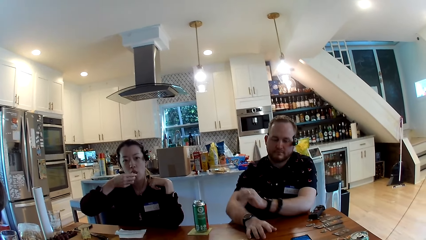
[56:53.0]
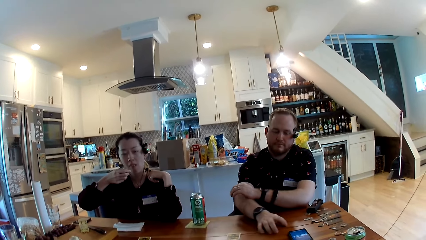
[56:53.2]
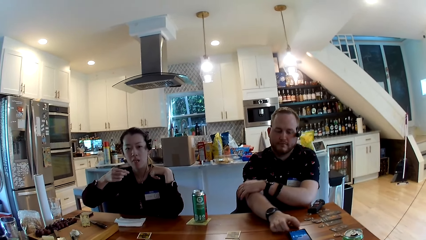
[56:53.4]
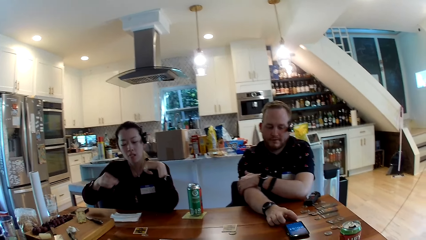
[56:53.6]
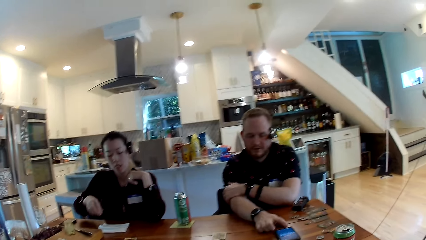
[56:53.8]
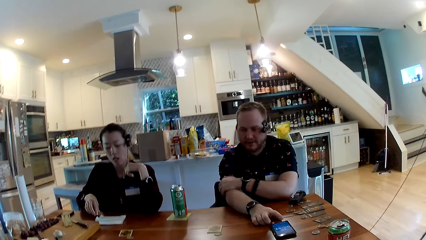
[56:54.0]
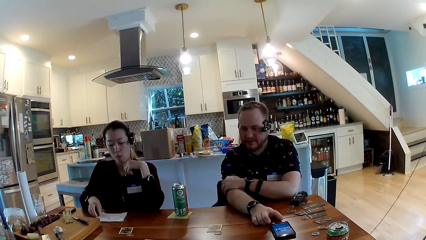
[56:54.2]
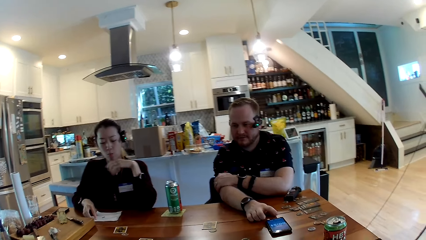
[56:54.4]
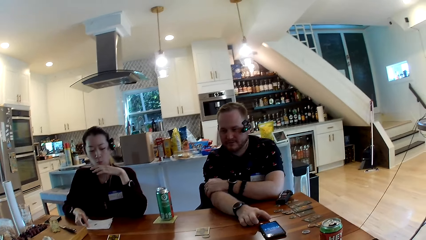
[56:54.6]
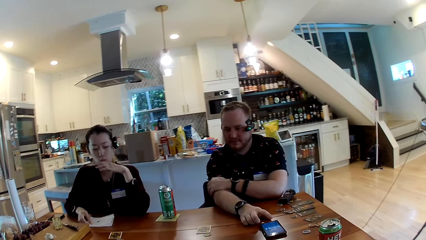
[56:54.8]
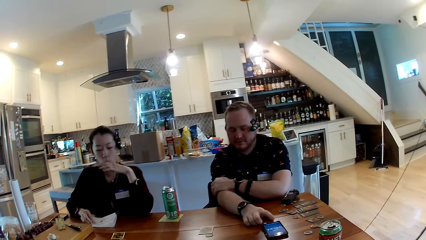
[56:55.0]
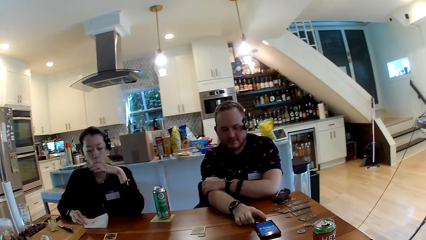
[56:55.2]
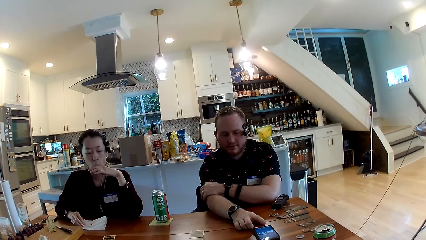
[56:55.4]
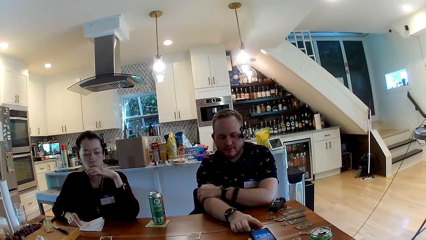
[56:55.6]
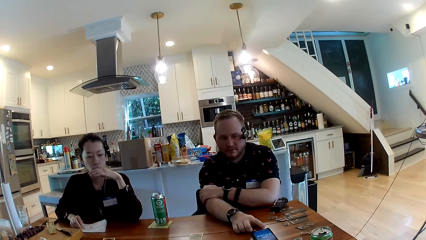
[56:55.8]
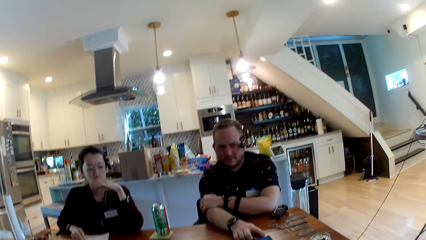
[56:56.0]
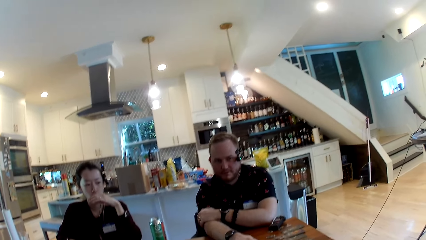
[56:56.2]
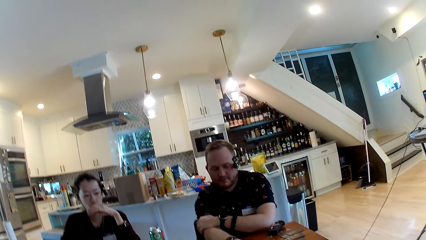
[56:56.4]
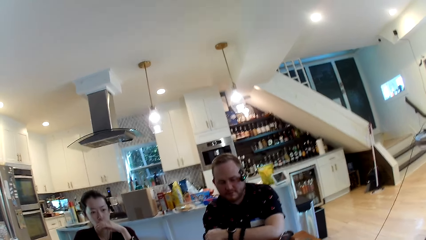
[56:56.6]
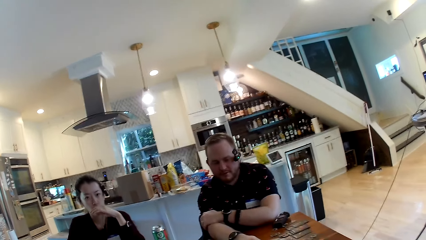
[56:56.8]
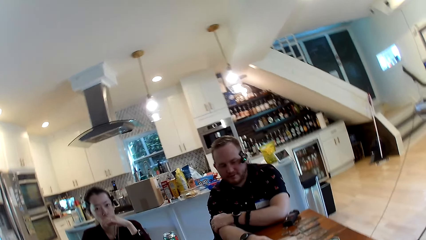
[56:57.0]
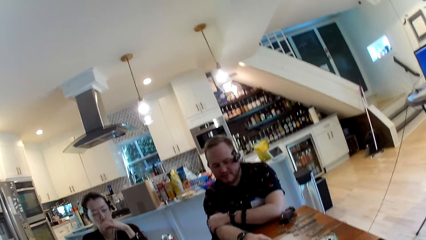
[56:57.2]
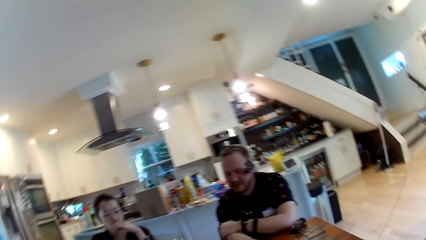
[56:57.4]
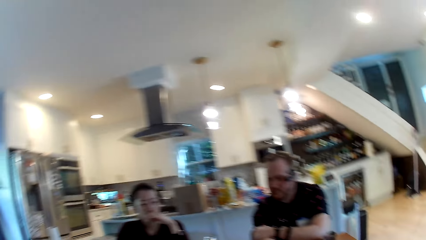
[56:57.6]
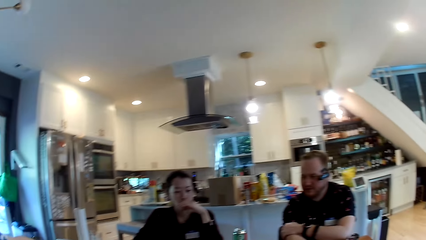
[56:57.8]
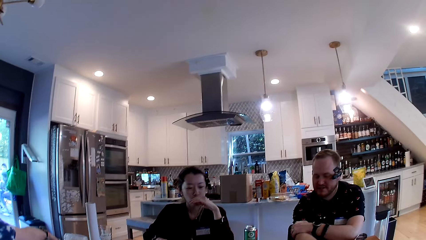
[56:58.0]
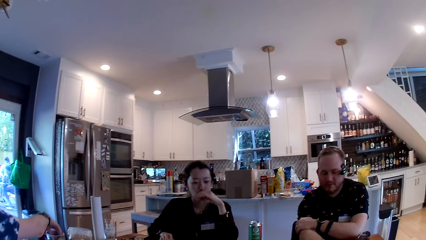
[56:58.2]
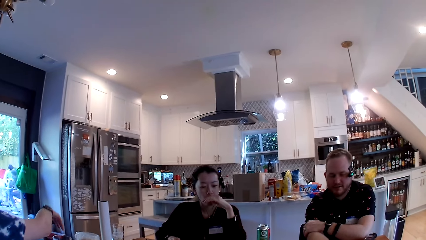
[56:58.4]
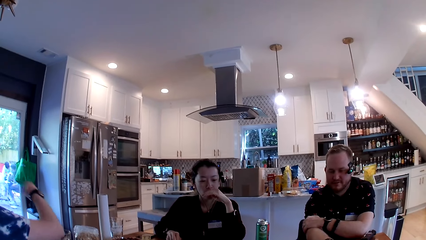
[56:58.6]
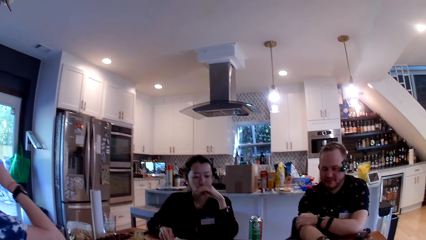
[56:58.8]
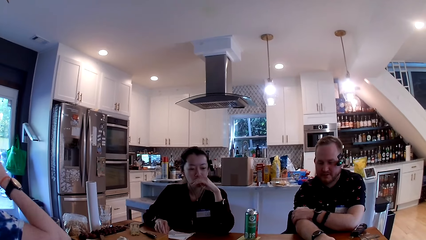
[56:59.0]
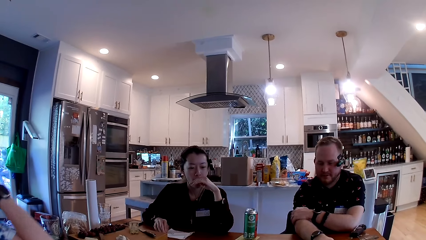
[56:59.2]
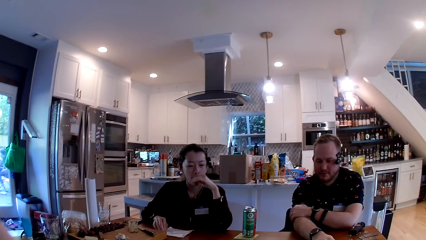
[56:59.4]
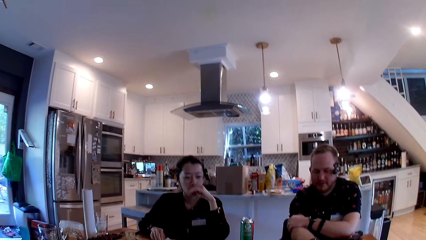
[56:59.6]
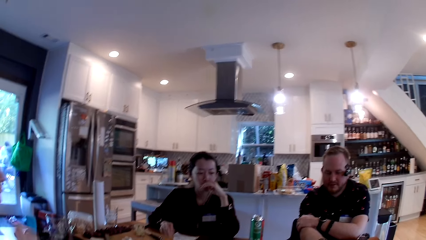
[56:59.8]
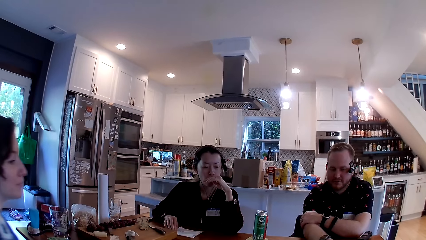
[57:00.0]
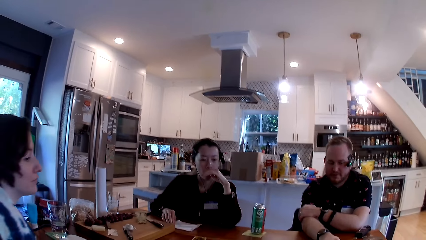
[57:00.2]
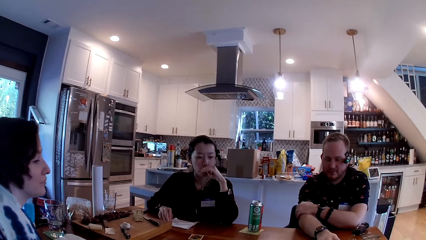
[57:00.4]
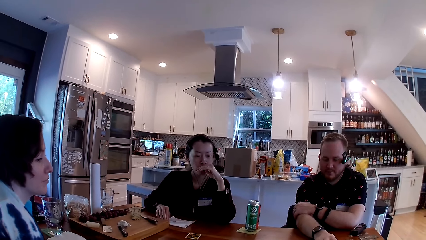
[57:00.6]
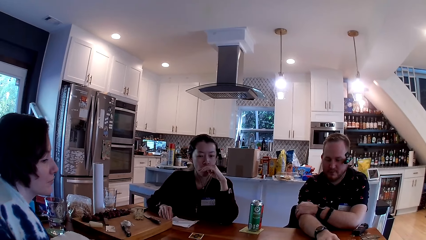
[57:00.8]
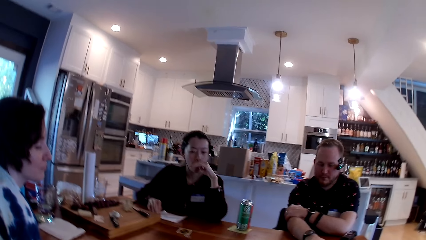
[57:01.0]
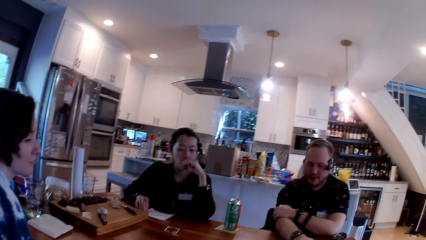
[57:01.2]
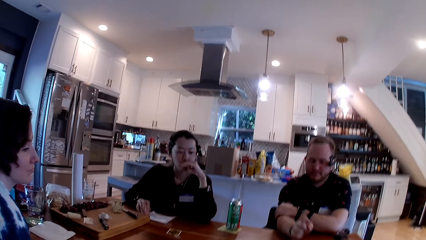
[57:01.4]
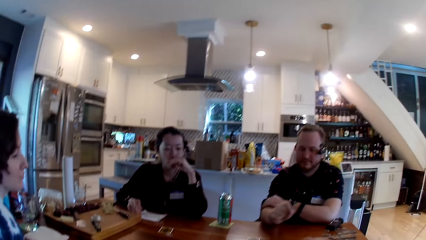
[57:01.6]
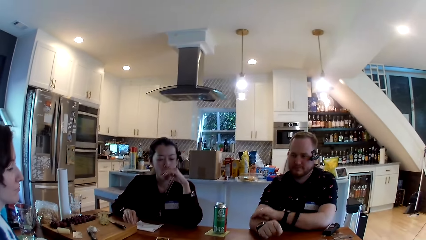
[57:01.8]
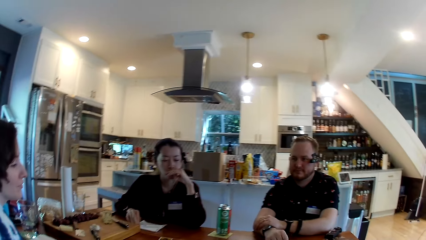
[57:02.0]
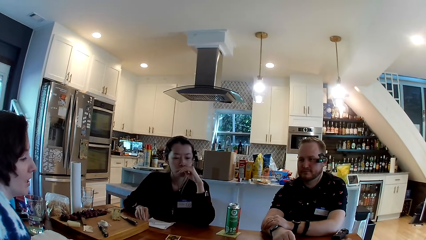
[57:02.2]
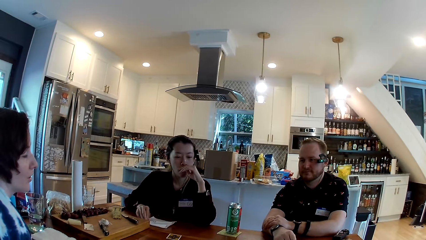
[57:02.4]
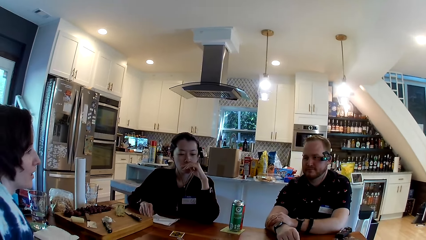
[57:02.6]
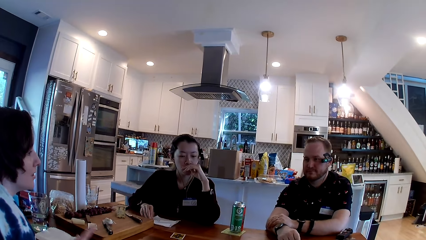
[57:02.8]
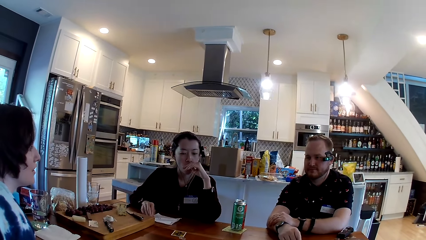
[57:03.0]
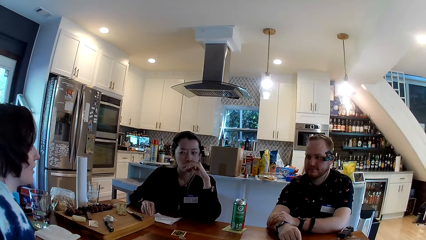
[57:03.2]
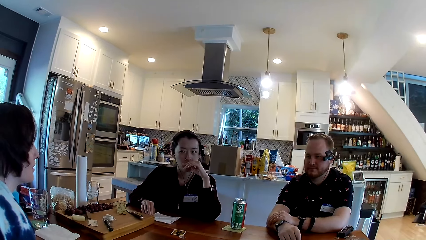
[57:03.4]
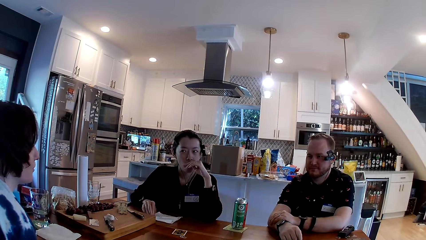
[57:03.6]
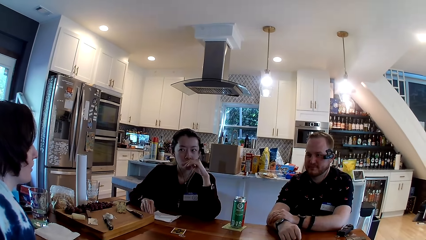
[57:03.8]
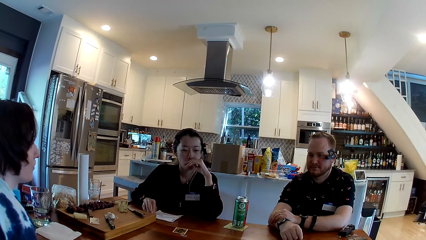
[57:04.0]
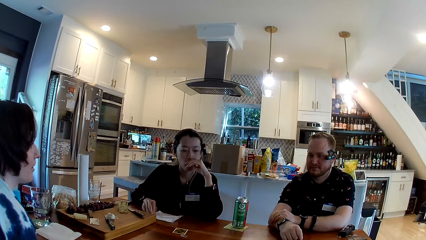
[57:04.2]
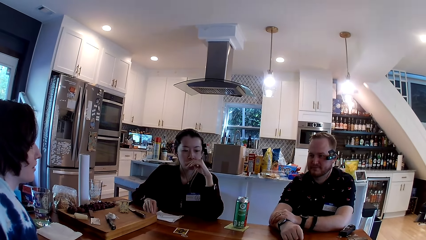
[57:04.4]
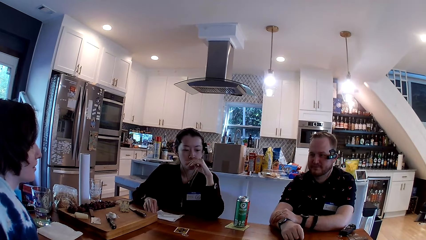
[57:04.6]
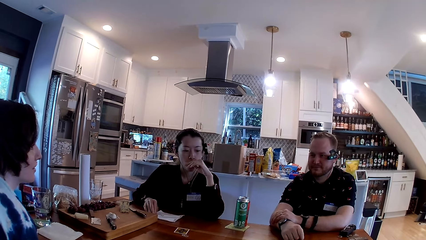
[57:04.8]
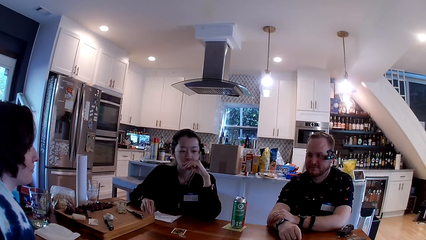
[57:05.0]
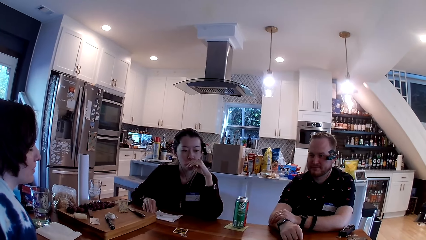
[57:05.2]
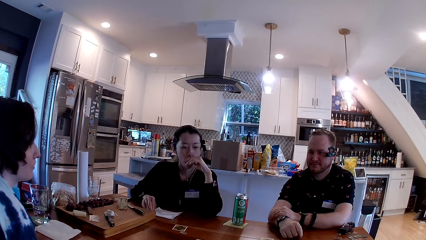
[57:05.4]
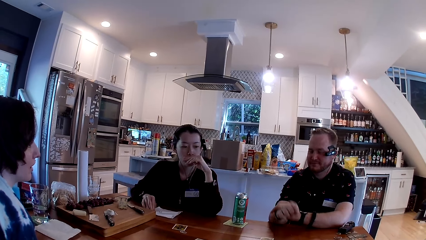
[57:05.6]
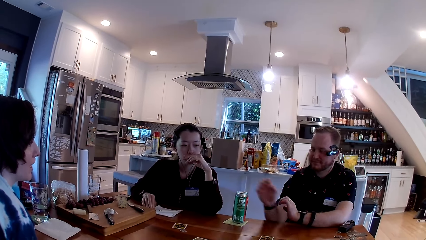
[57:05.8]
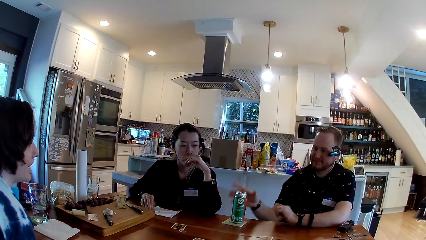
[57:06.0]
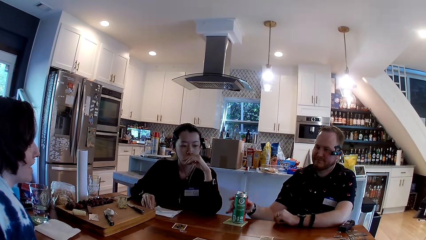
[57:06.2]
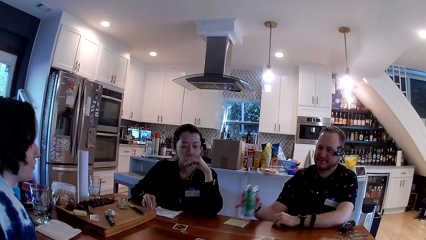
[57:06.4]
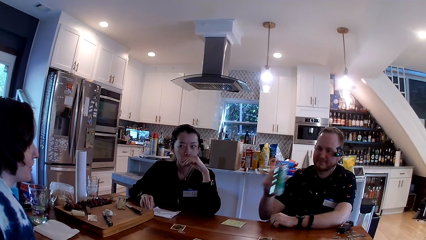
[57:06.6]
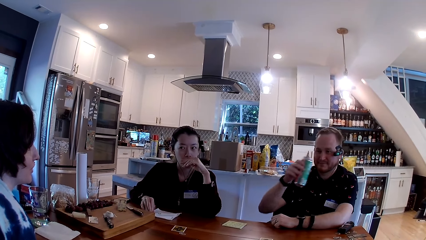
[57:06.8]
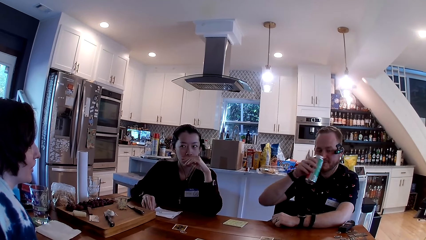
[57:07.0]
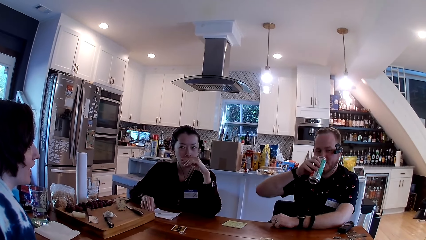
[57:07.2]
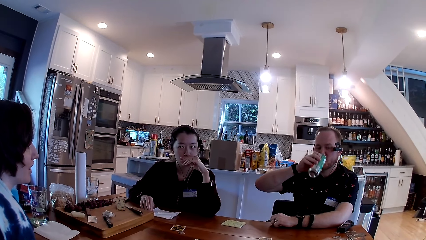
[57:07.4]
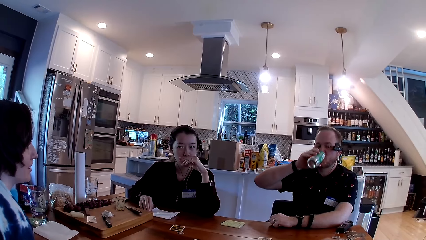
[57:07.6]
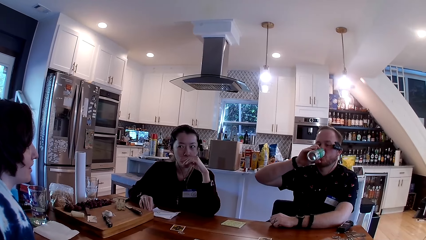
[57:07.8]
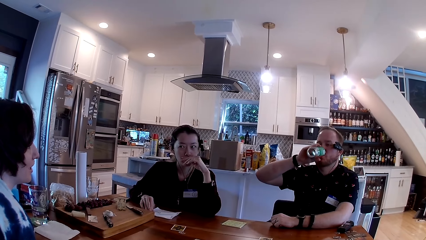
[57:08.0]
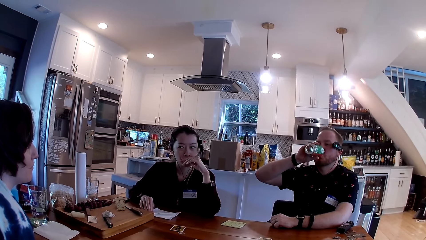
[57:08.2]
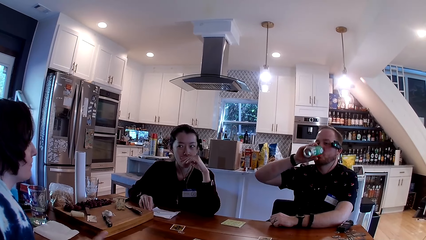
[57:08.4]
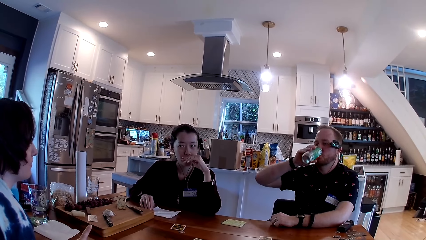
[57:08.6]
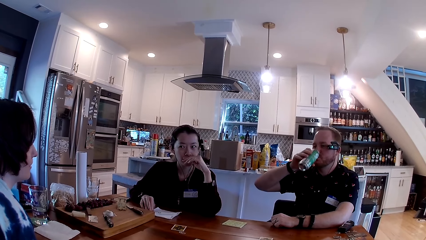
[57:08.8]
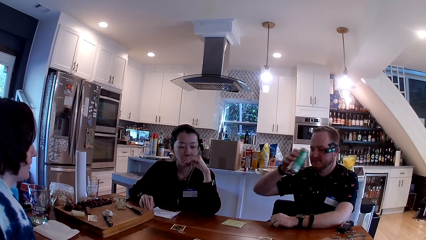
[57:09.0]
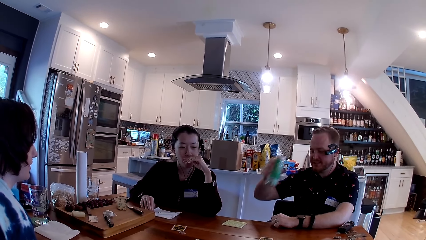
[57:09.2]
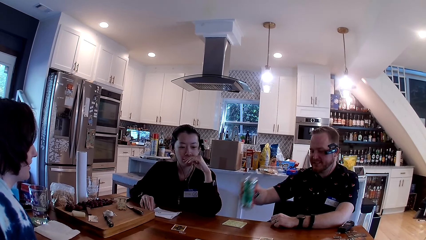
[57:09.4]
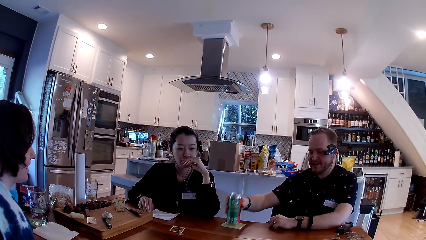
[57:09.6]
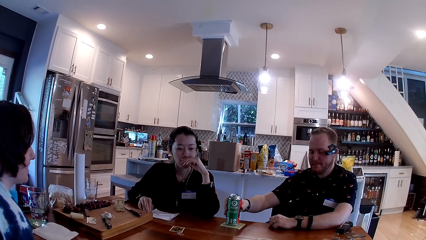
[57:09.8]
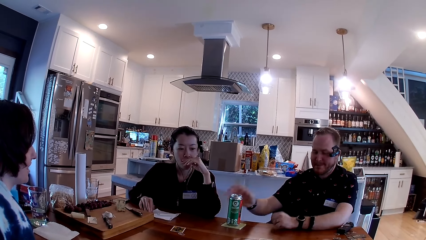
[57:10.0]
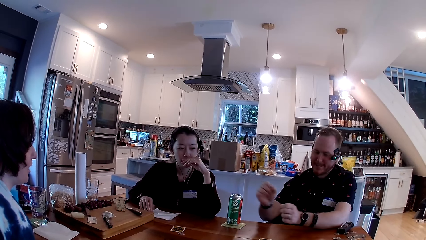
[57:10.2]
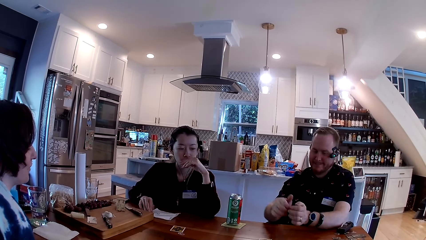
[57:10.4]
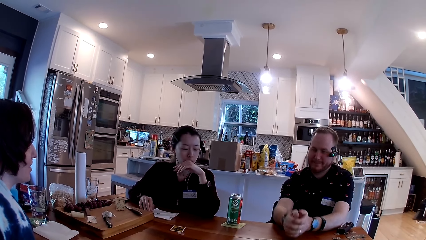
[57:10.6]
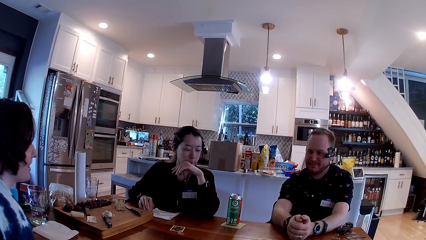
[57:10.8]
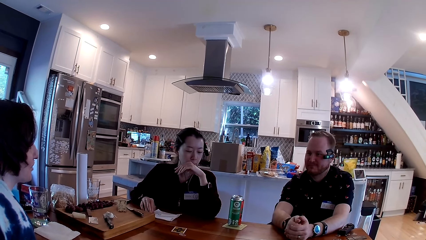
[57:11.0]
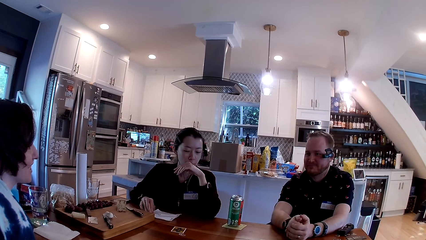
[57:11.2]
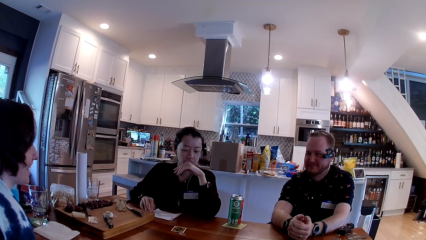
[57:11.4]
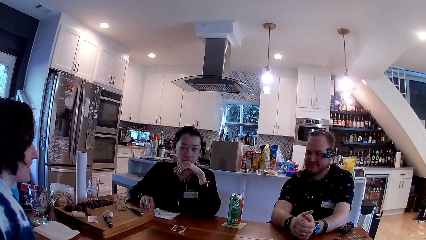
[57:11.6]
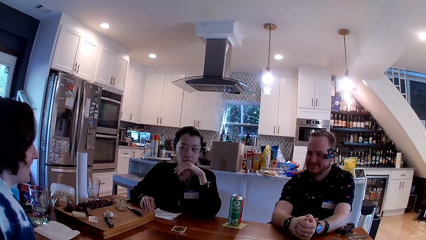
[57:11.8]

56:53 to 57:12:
A woman eats the cracker in her right hand. The camera wearer speaks to a person, another person and a third person. A man touches the phone on the table with his right hand. He picks up the can on the table with his right hand, drinks from the can in his right hand and drops the can on the table with his right hand.
